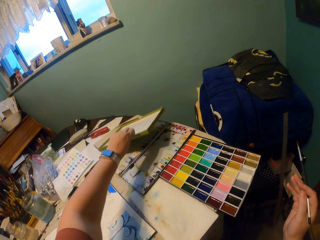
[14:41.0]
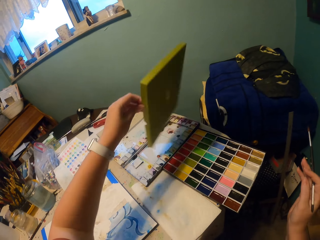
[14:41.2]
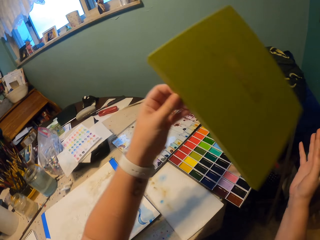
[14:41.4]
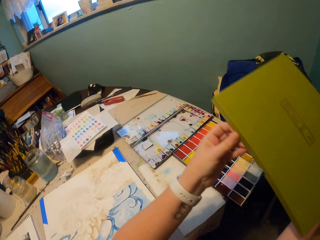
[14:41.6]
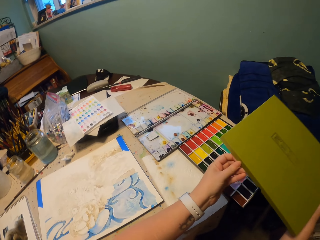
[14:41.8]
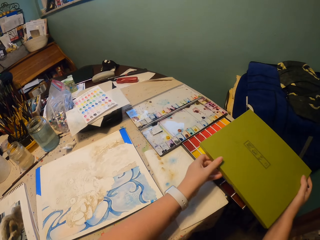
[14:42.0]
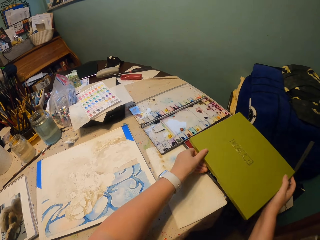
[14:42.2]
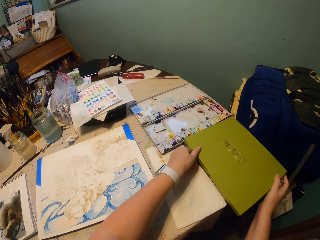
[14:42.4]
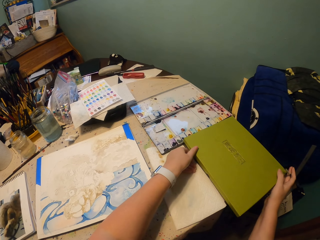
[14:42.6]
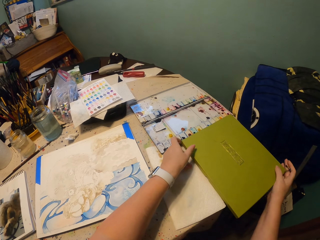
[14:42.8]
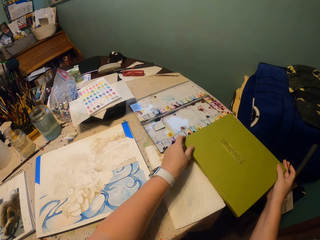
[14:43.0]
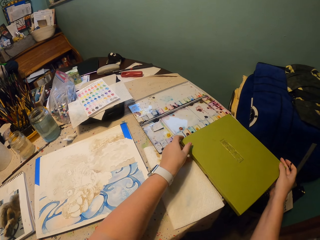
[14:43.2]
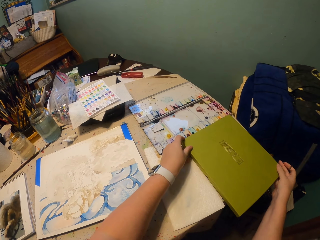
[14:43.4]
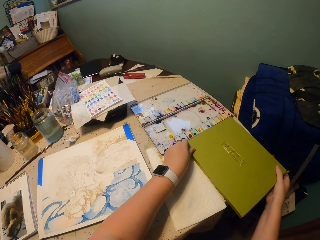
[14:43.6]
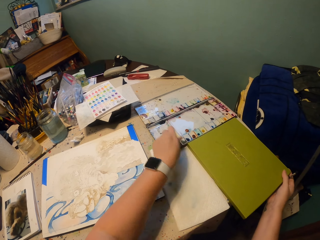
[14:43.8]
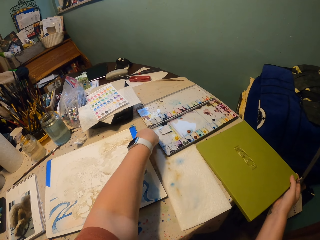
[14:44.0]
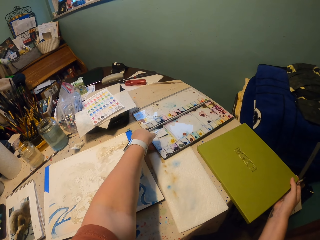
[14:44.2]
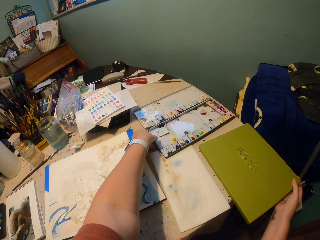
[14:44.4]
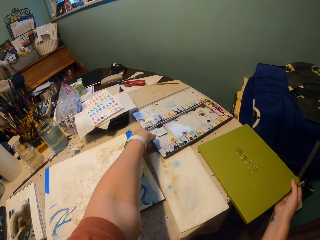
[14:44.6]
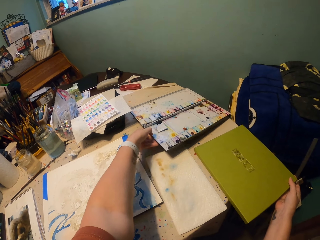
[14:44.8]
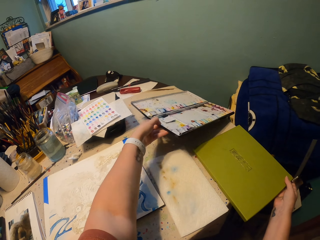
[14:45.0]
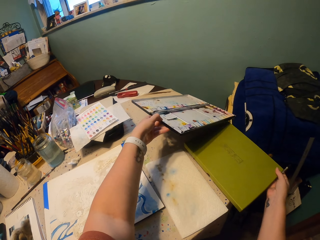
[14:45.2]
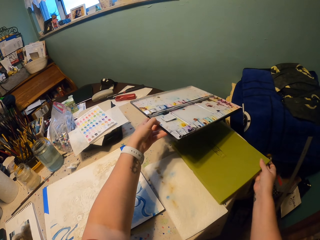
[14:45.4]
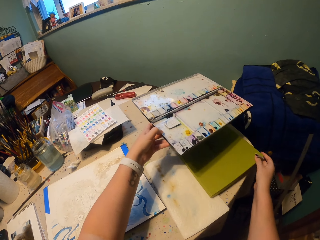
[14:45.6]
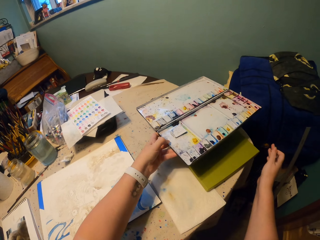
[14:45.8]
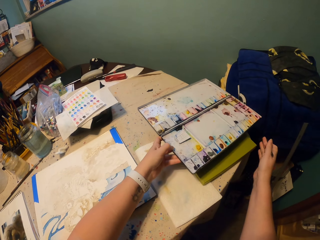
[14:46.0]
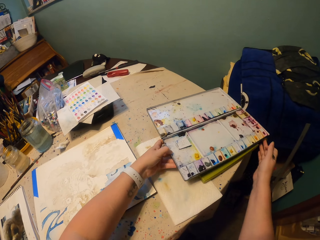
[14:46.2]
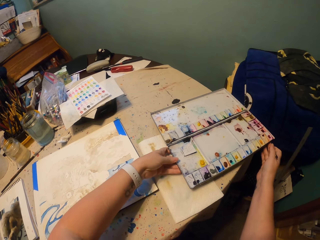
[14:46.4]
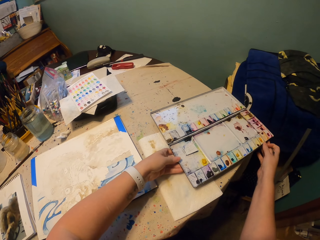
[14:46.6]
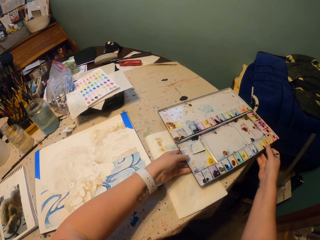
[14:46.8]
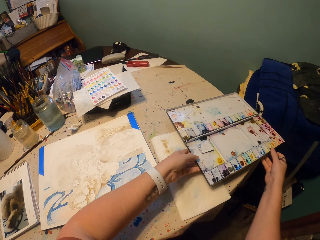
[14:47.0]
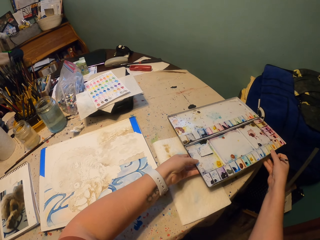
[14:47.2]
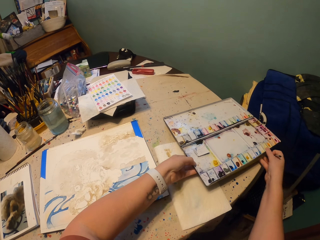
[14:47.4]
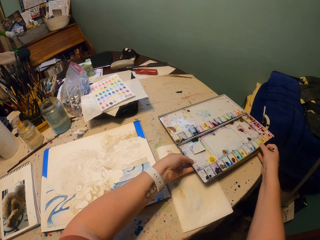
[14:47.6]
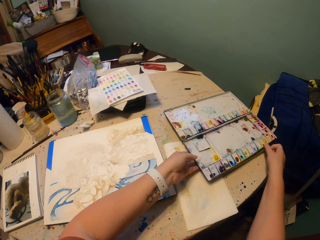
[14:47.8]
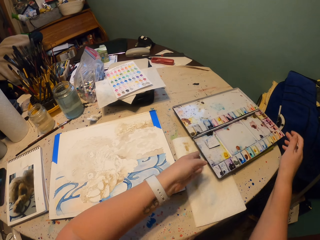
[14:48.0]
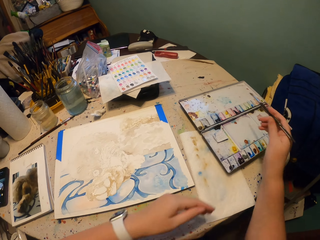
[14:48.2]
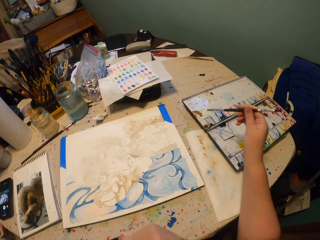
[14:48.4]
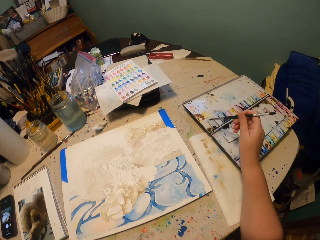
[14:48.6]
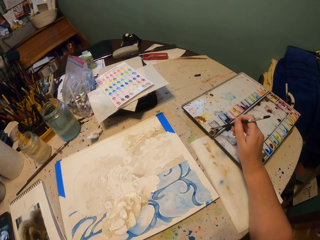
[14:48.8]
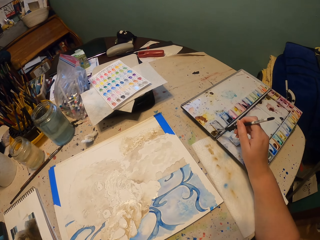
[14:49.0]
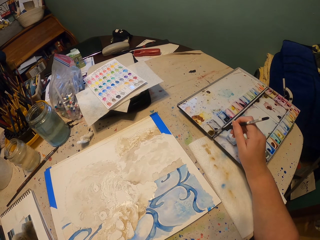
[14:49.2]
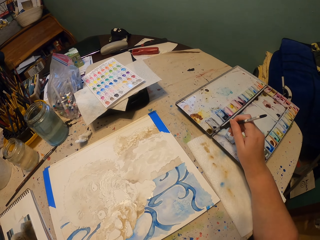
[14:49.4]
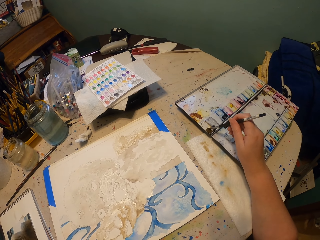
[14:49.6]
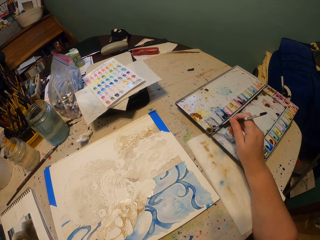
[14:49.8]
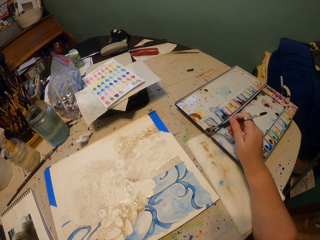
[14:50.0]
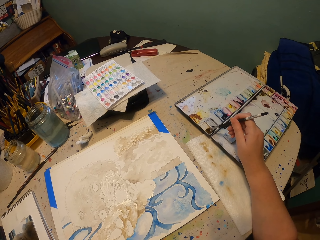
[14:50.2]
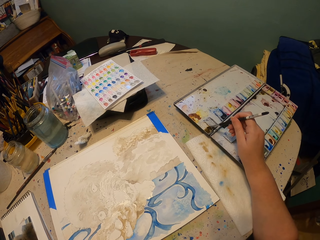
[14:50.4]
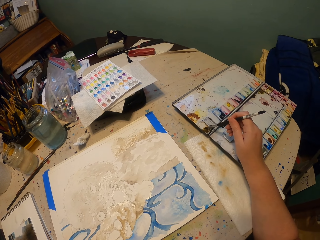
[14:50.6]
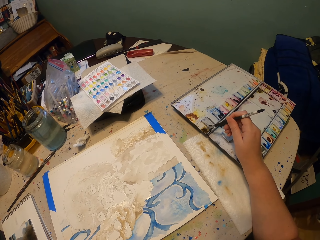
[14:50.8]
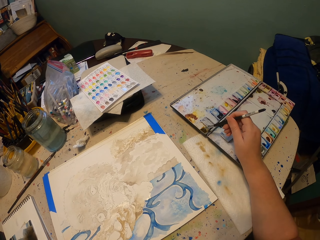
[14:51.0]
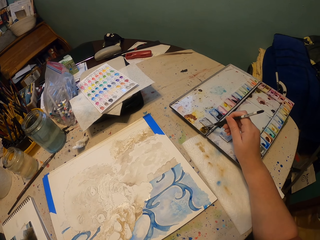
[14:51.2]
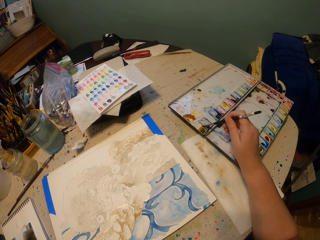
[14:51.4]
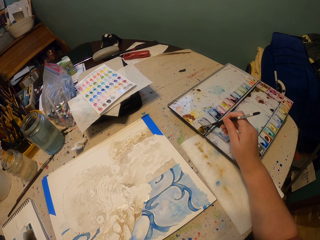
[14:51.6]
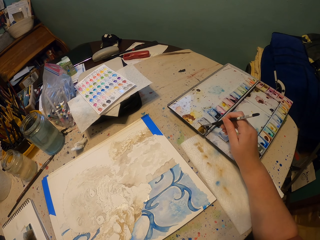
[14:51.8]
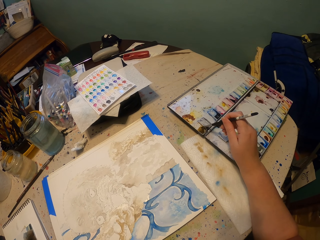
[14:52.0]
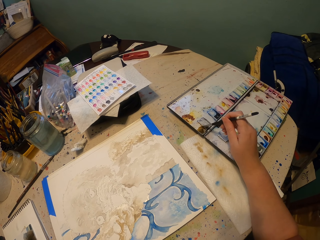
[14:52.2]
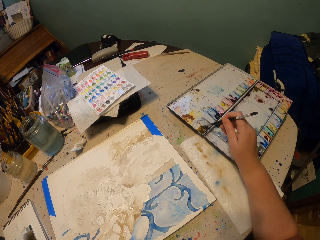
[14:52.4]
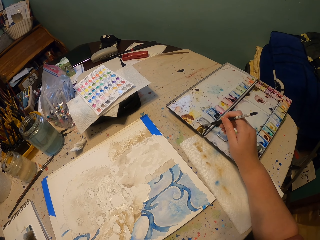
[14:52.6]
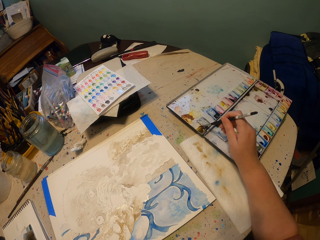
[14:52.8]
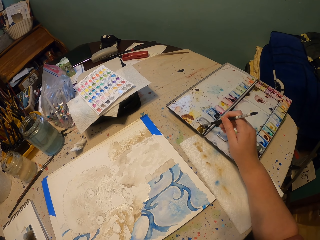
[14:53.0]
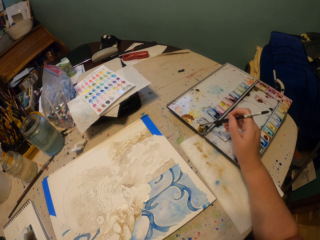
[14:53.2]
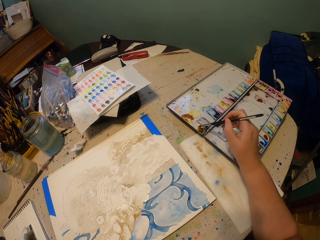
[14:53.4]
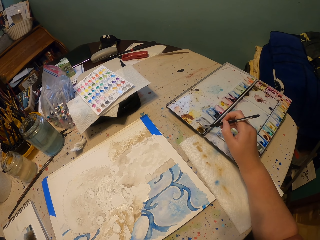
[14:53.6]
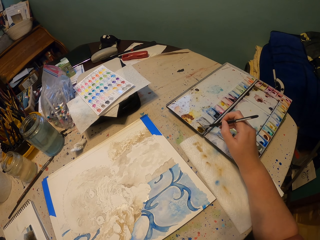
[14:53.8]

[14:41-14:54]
The camera wearer picks a box from the table. They put the box down. They cover the watercolor palette. They lift a painting board. They pick the watercolor palette from the table. They put the painting board down. They put a brush in paint. They rub the brush on the watercolor.

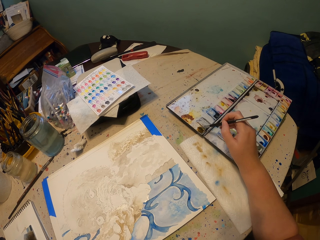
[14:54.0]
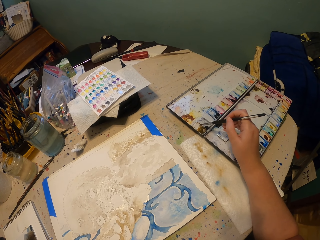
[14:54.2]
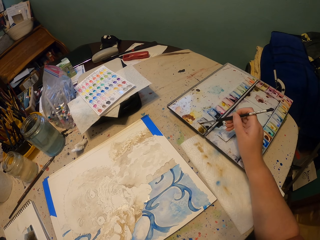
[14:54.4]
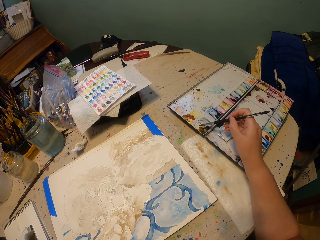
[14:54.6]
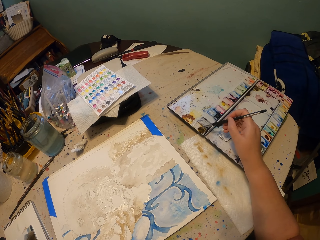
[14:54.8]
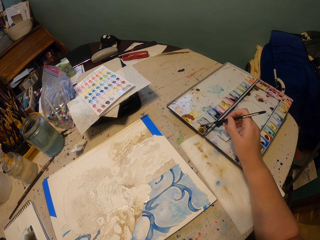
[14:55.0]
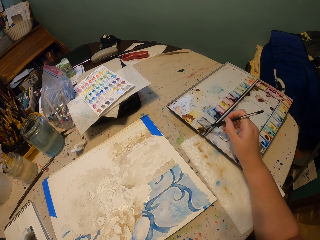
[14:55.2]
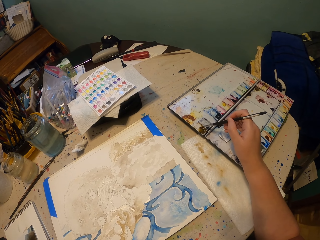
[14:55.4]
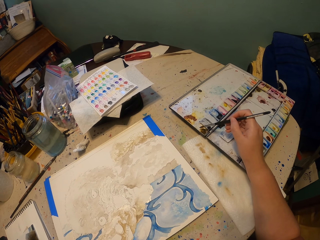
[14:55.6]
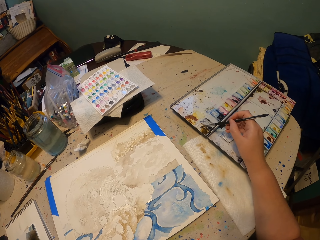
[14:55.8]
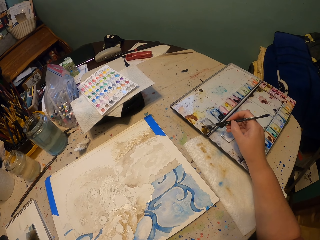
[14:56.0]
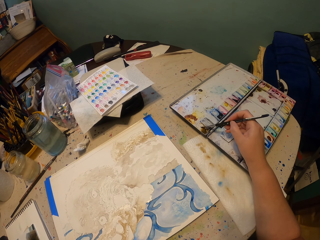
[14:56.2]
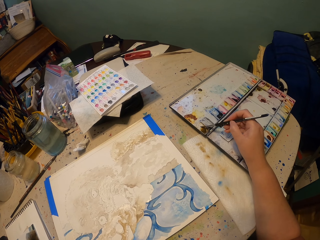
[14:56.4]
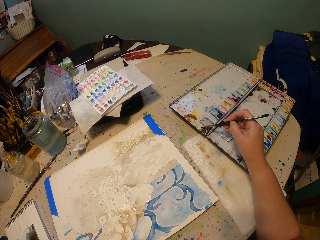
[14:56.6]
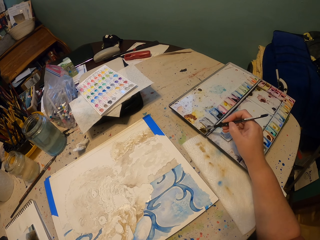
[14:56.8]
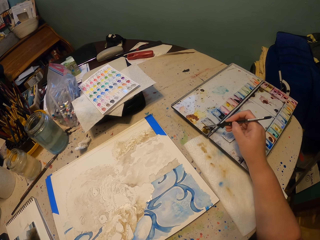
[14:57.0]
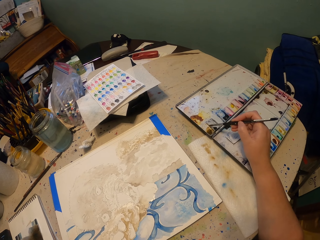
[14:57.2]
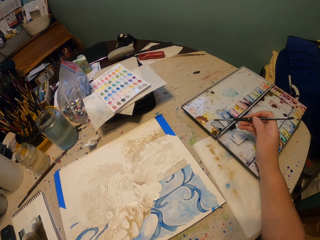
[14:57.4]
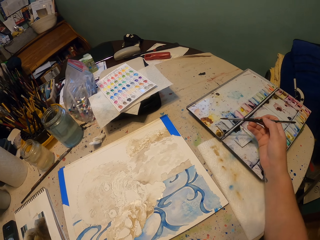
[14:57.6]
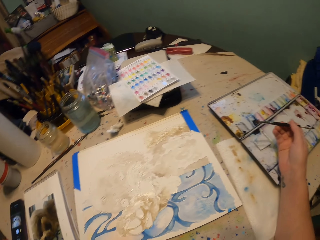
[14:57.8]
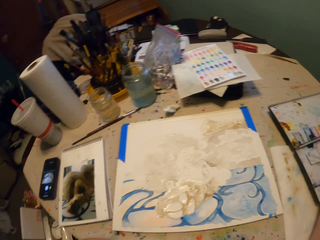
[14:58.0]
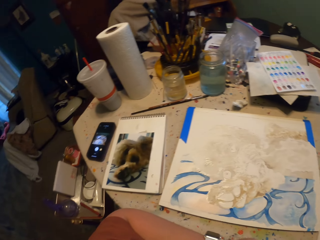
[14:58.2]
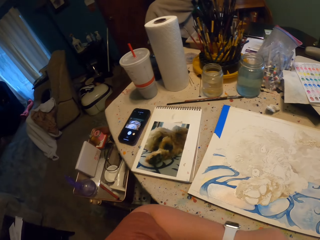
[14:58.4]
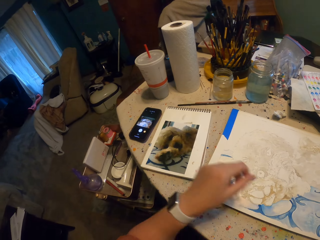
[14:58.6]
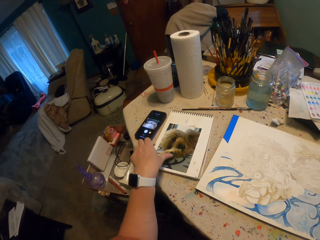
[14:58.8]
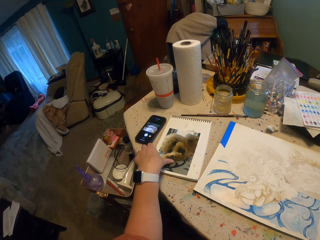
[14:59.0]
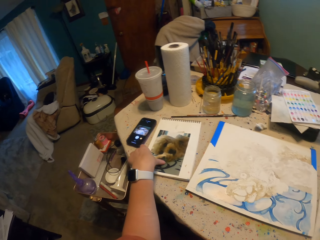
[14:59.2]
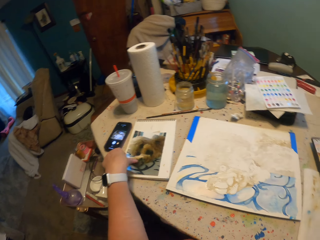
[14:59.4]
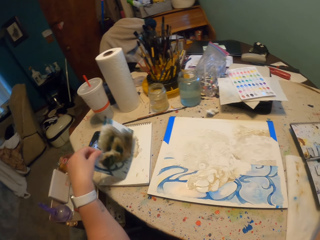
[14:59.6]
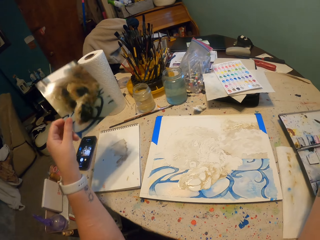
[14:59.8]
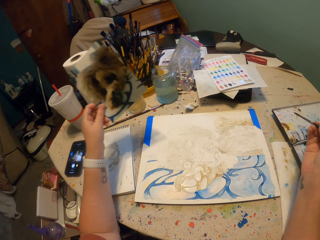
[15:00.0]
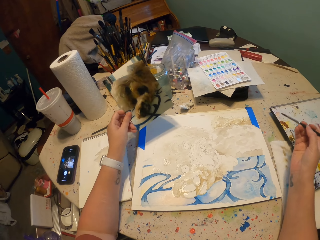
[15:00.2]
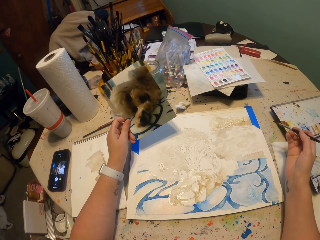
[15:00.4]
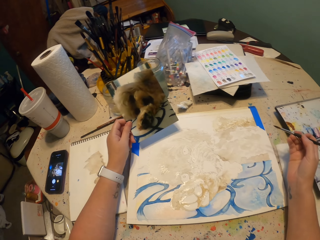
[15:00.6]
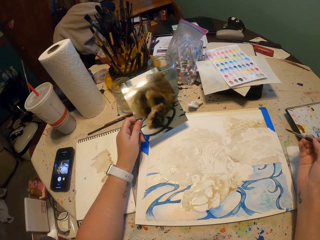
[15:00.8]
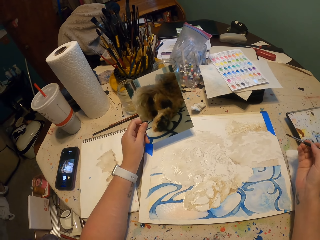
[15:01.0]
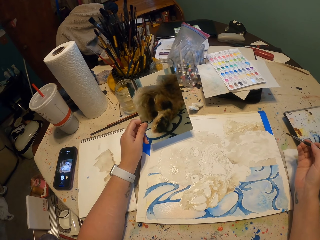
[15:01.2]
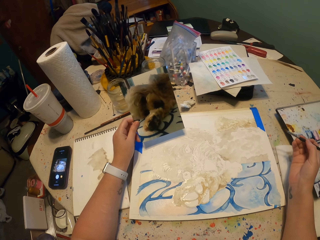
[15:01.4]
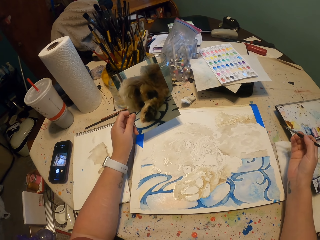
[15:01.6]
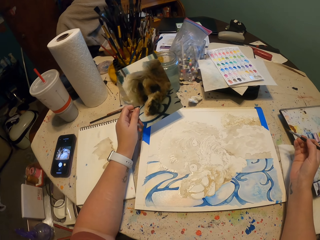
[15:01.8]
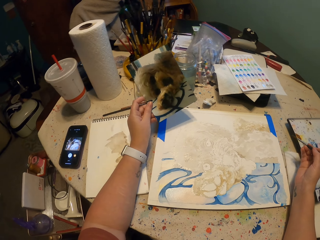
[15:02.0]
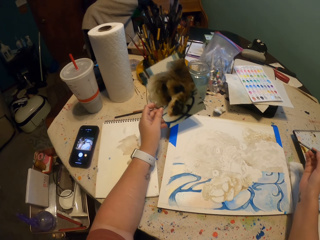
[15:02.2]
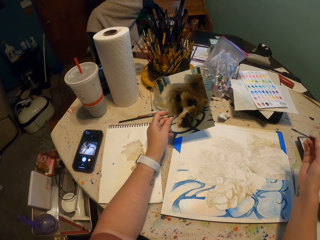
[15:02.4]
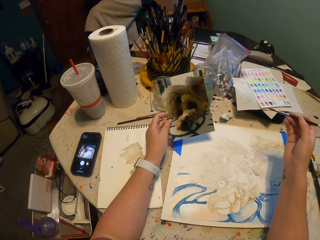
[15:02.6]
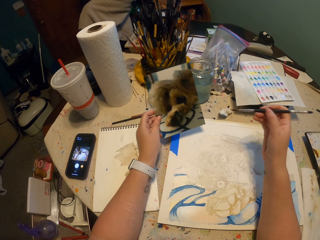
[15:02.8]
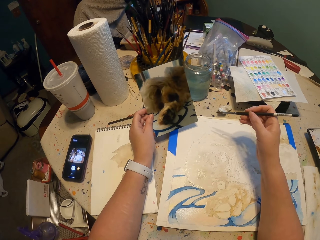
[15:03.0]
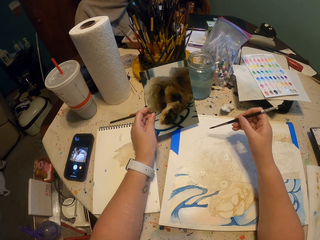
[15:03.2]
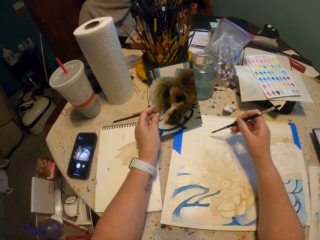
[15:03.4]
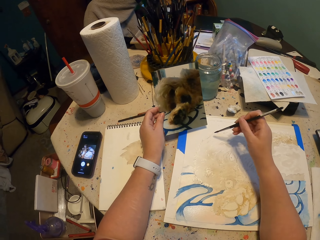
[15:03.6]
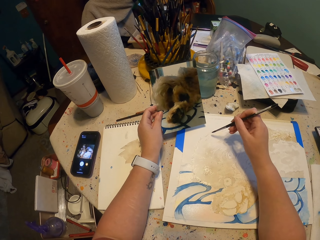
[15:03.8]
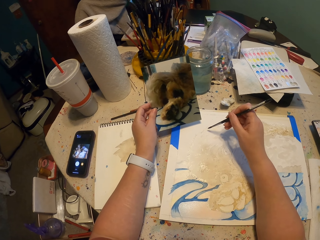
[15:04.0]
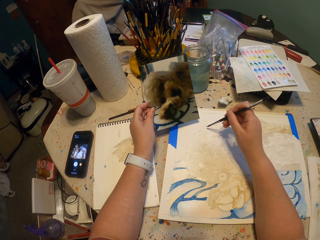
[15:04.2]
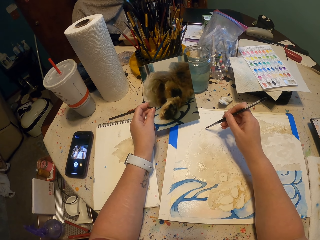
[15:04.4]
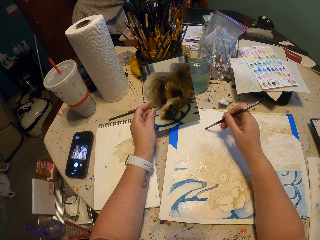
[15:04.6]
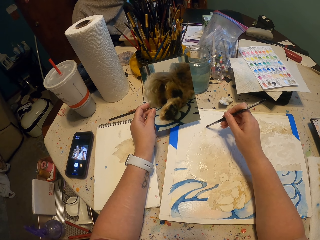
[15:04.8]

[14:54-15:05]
The camera wearer lifts the brush. They pick a photo or picture from the table. They paint the painting.
